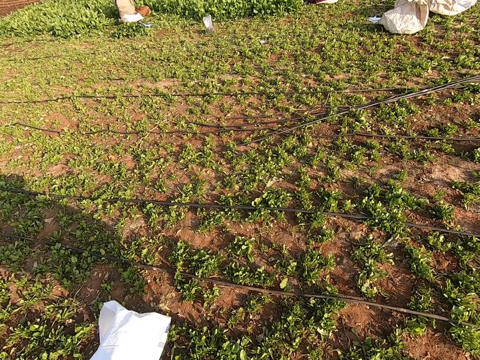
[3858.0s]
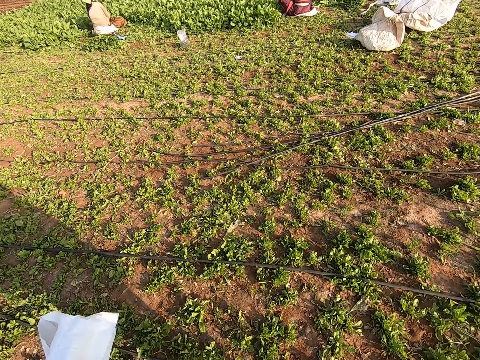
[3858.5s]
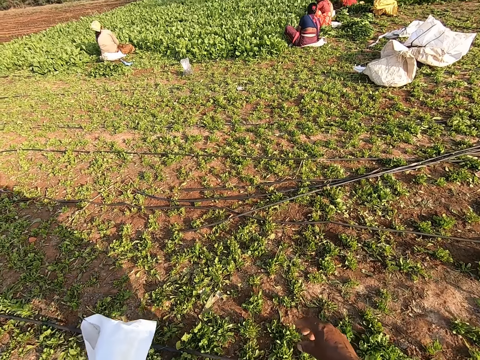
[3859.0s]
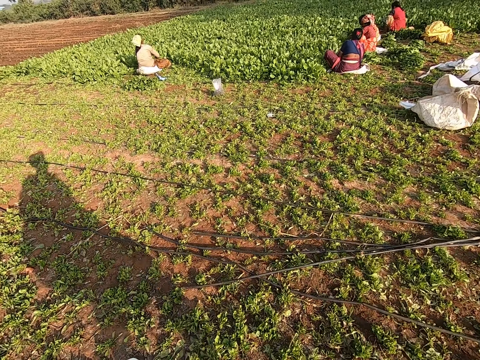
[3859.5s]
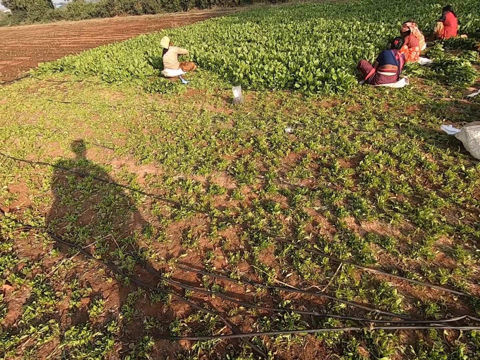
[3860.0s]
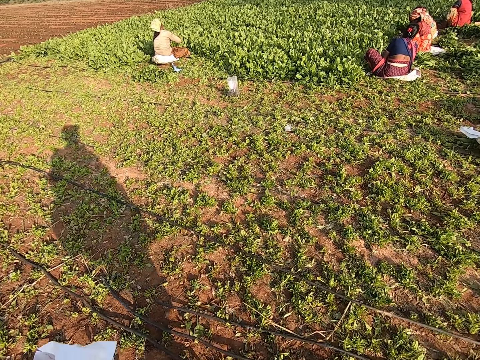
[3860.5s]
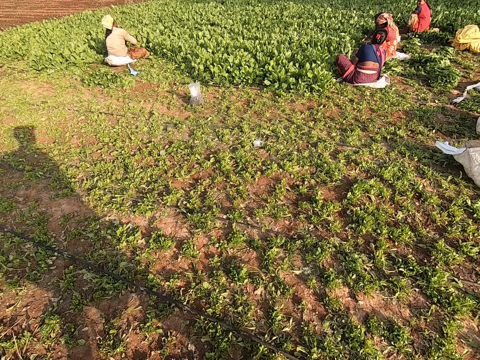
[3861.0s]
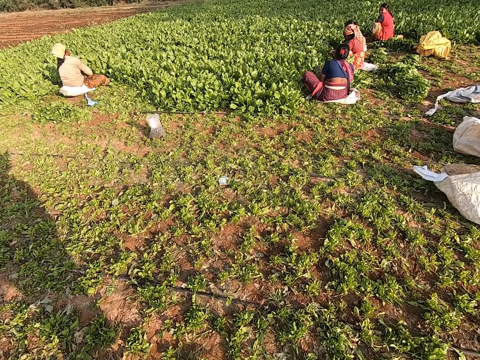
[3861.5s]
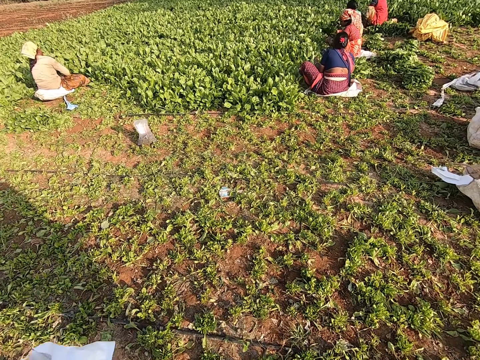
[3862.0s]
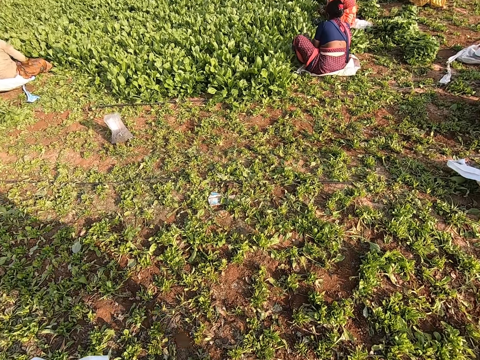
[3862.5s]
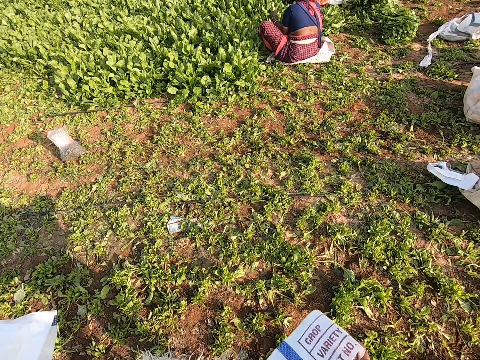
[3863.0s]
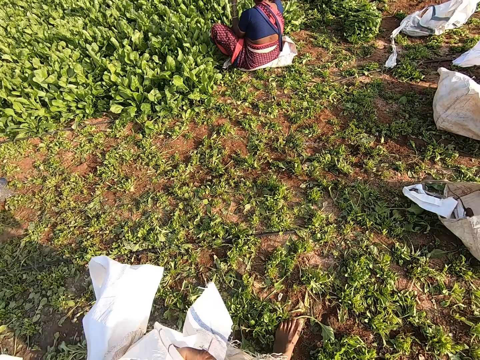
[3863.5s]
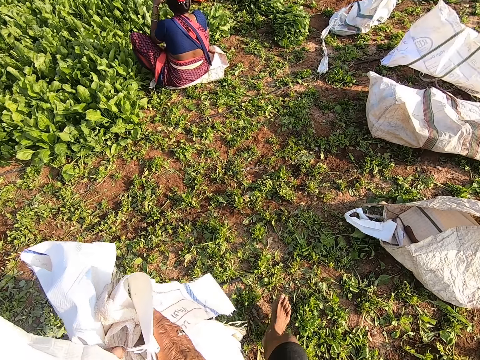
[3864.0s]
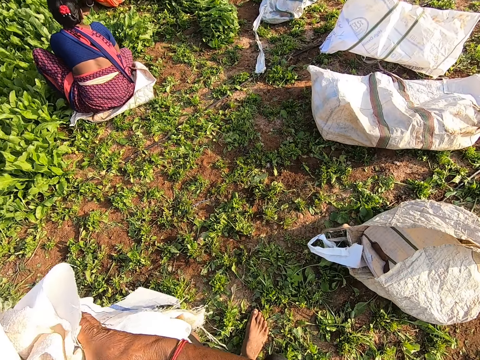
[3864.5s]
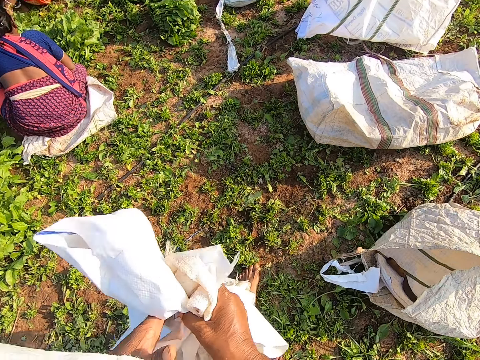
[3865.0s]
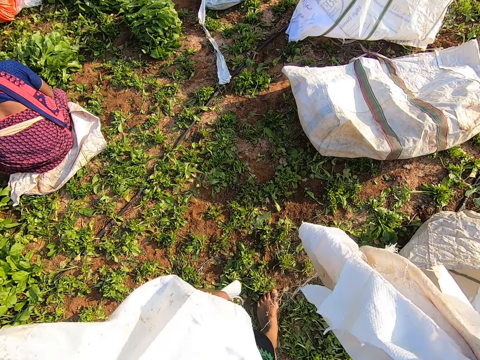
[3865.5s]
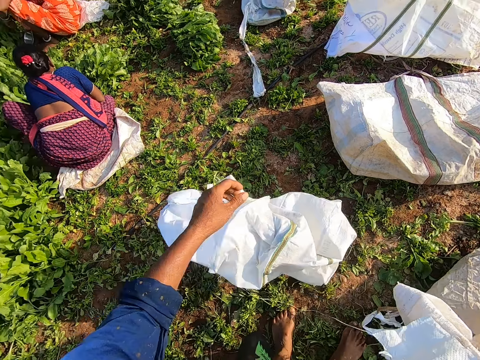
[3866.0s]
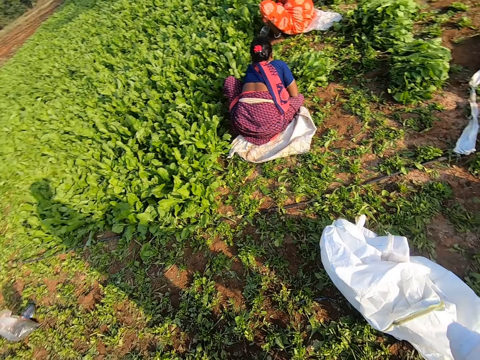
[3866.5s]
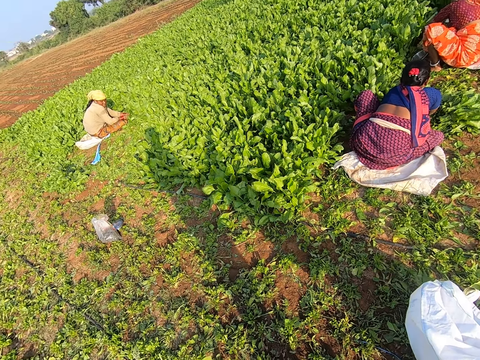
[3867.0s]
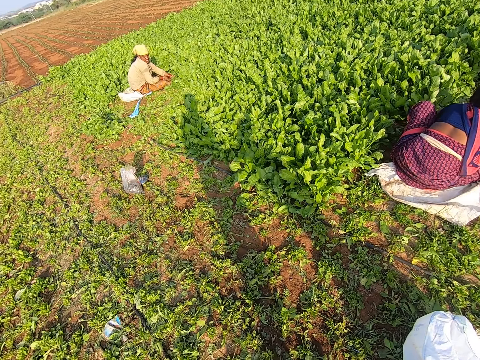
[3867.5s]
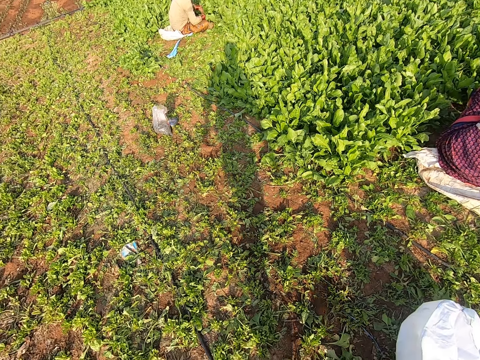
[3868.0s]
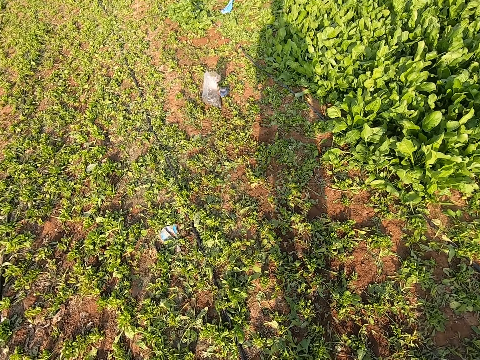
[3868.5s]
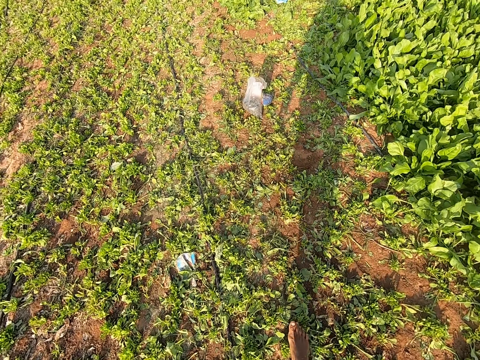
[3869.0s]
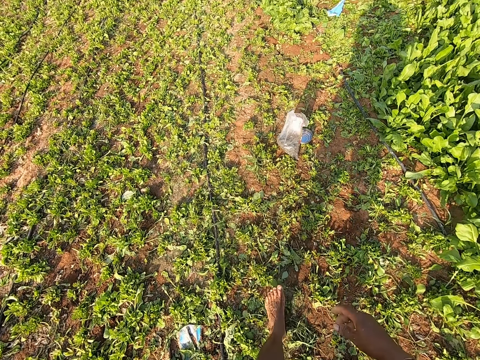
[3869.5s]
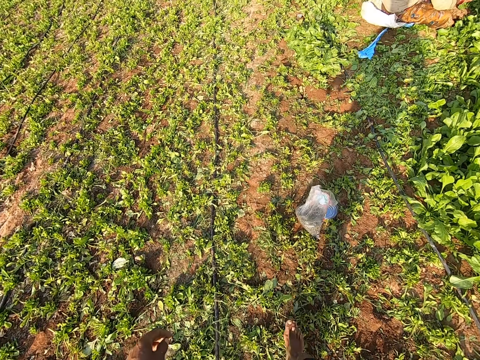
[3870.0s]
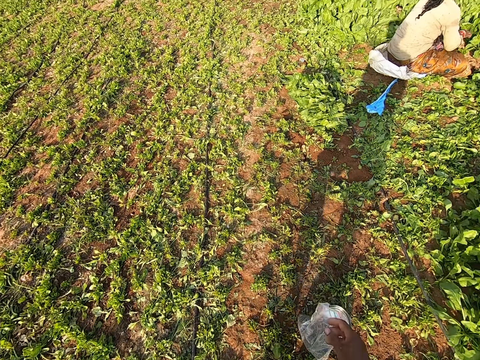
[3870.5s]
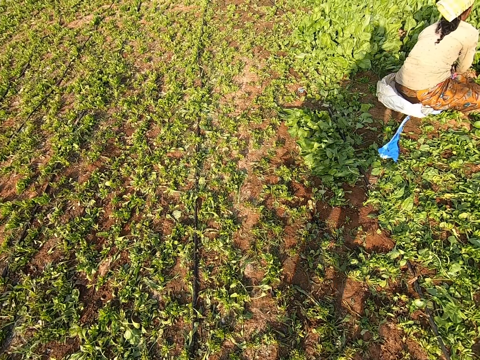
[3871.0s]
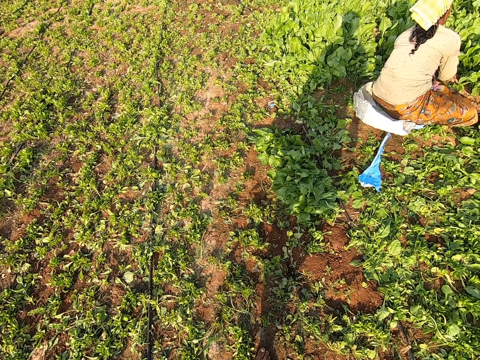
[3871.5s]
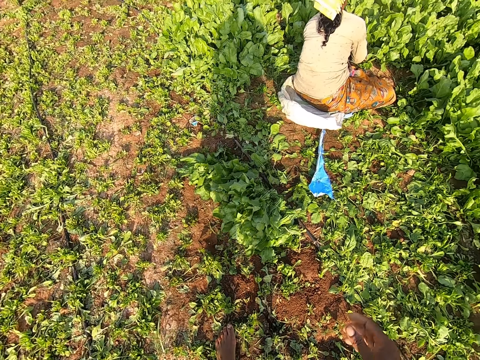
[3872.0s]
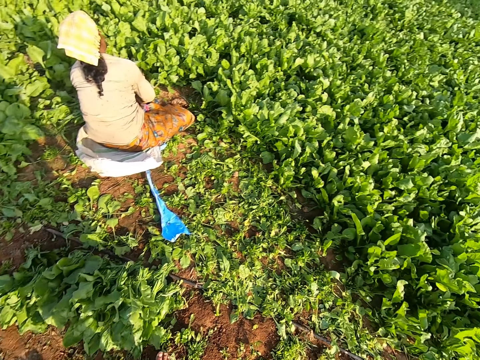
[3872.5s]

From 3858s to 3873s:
The camera wearer interacts with a group of women. A woman plucks some vegetables from the farmland with her hands. The camera wearer walks in the garden. A second woman plucks some vegetables from the farmland with her hands. A third woman plucks some vegetables from the farmland with her hands. A fourth woman plucks some vegetables from the farmland with her hands. A fifth woman plucks some vegetables from the farmland with her hands. The fifth woman drops some vegetables on the farmland with her left hand. The camera wearer walks in the garden repeatedly. The third woman moves some vegetables with her hands. The camera wearer passes the bag and the pieces of woven polypropylene from his left hand to his right hand. The fourth woman picks up a bunch of vegetables from the farmland with her left hand. The fifth woman gathers some vegetables on the farmland with her hands. The camera wearer throws the bag on the farmland with his left hand. The first woman interacts with him. The first woman plucks some vegetables from the farmland with her hands.

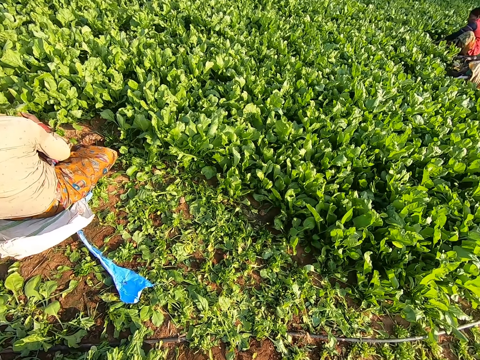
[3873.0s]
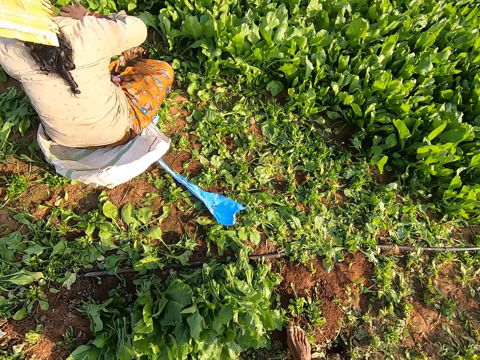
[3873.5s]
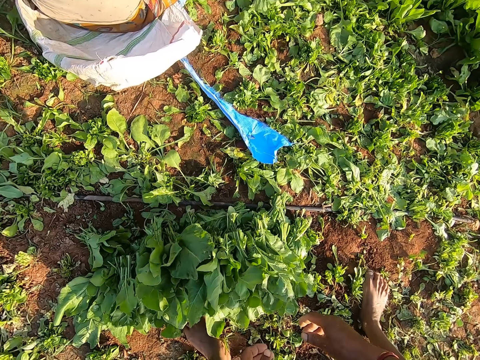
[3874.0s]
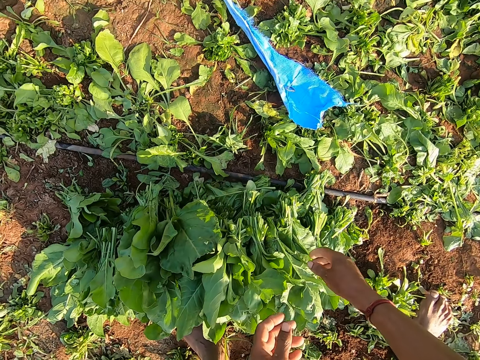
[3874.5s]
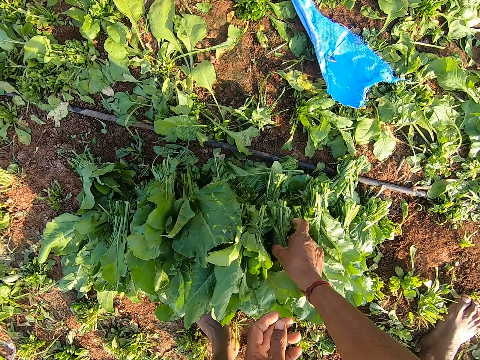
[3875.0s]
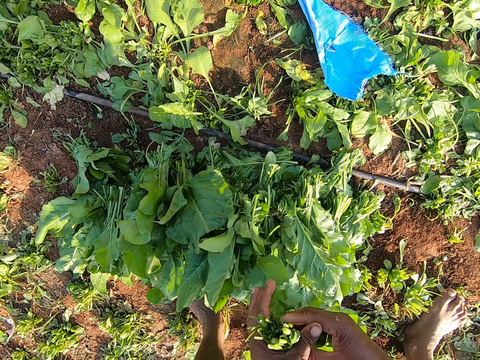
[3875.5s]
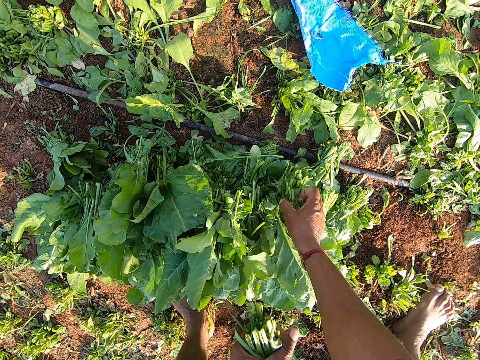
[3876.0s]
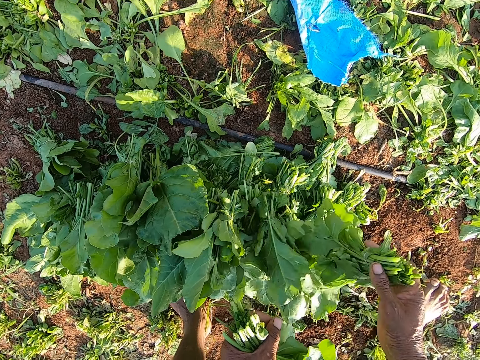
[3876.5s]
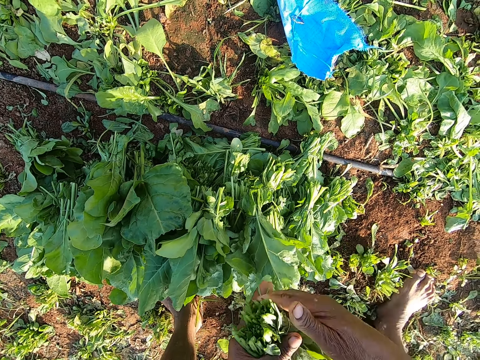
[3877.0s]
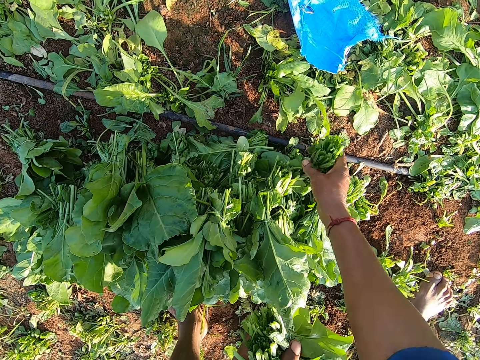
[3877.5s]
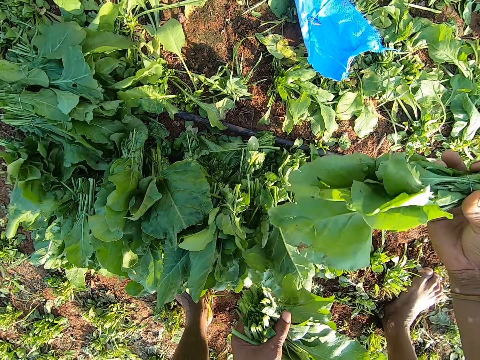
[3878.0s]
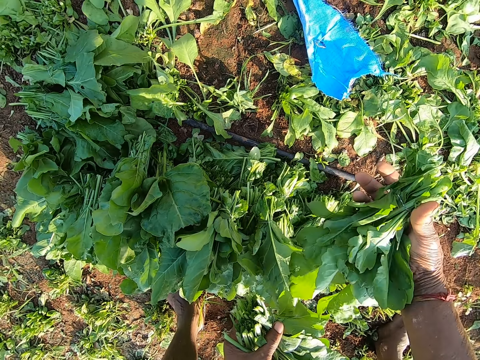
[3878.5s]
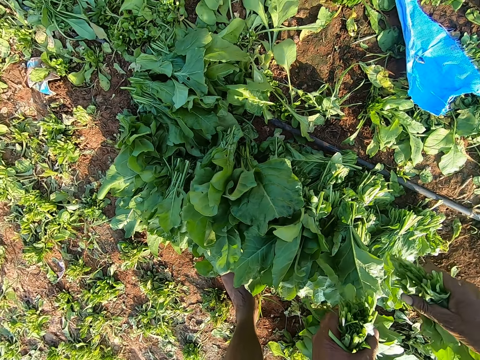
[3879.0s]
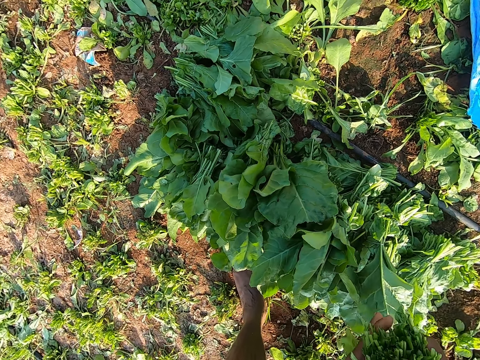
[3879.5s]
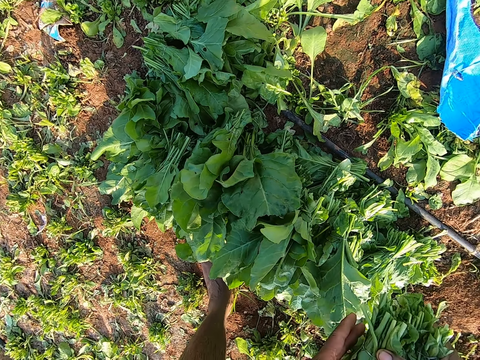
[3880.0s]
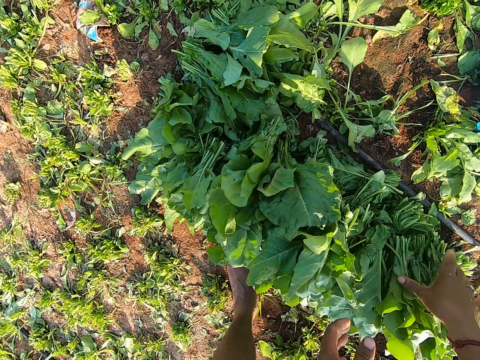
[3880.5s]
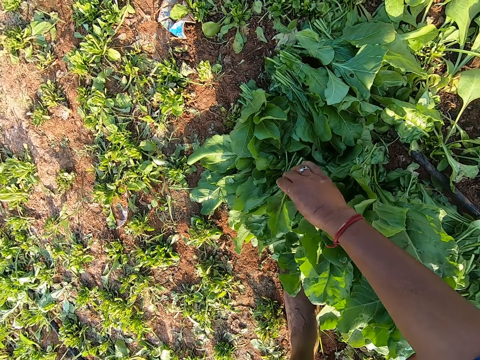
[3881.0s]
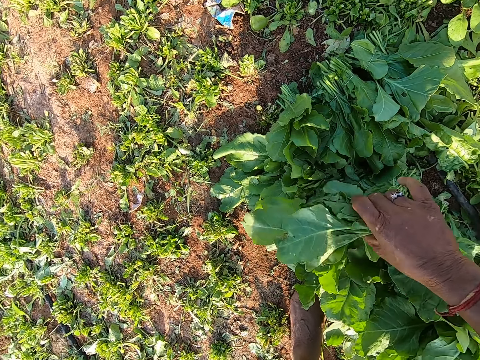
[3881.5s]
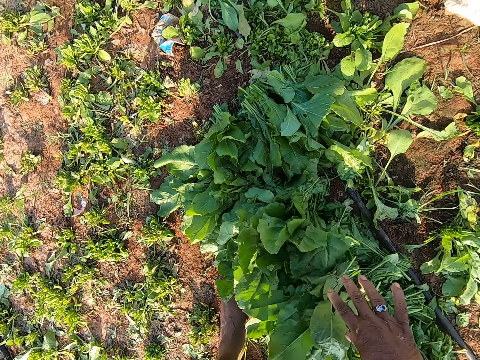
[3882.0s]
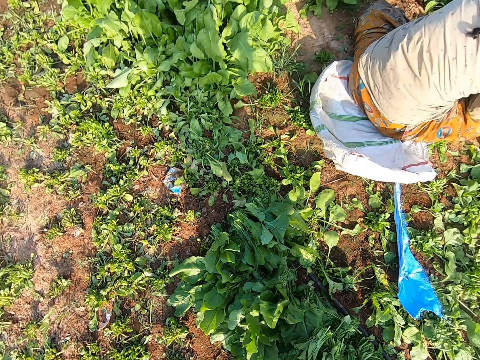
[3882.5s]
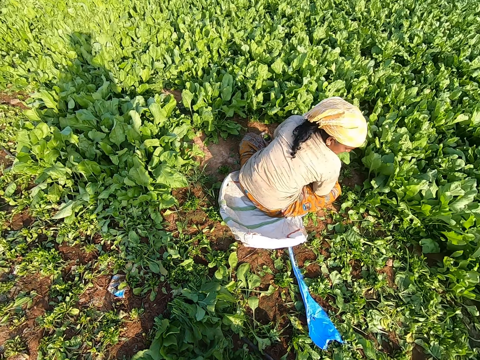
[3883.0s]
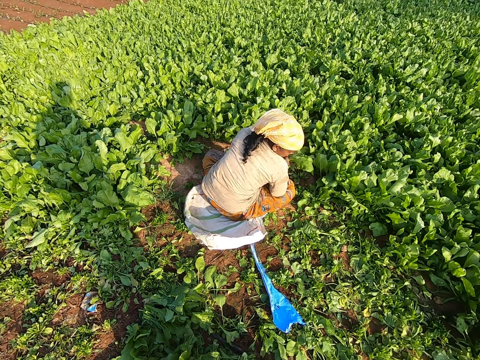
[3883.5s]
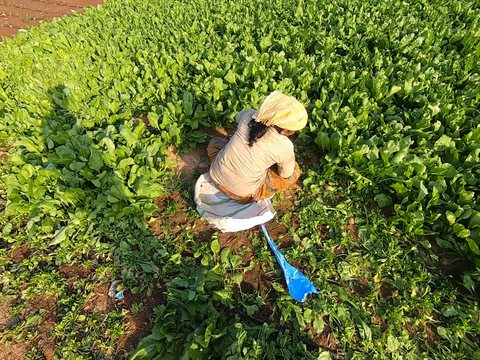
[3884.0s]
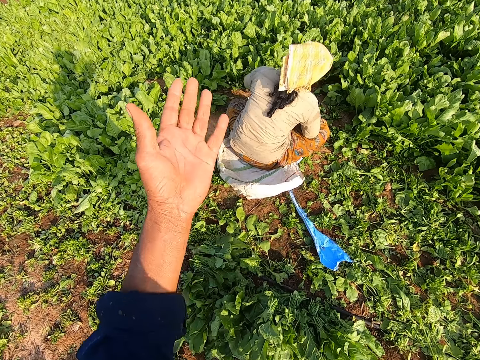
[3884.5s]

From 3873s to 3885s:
The camera wearer walks in the garden. He picks up a bunch of vegetables from other vegetables with his right hand. He passes the bunch of vegetables from his right hand to his left hand. He picks up a bunch of vegetables from other vegetables with his right hand. He passes the bunch of vegetables from his right hand to his left hand. He picks up a bunch of vegetables from other vegetables with his right hand. He holds the bunches of vegetables with his hands. He drops the bunches of vegetables on other vegetables with his right hand. He picks up a bunch of vegetables from other vegetables with his right hand. He drops the bunch of vegetables on other vegetables with his right hand.
